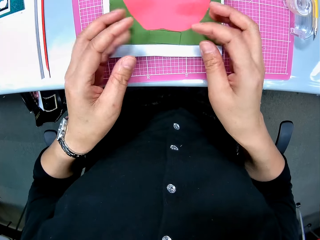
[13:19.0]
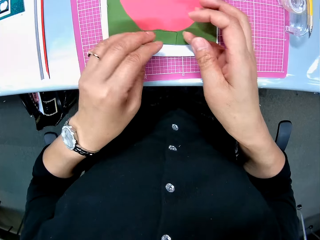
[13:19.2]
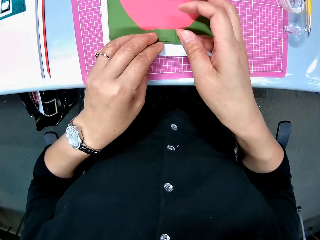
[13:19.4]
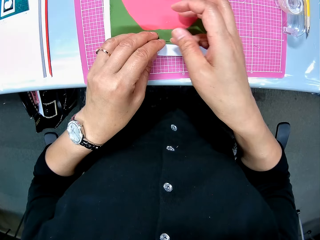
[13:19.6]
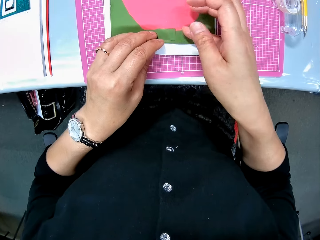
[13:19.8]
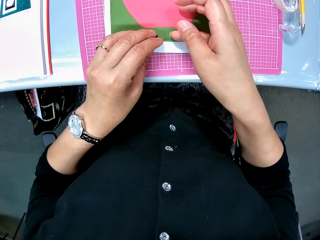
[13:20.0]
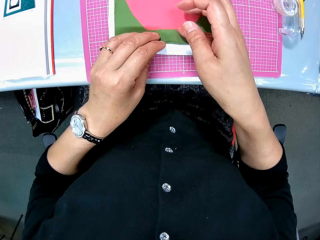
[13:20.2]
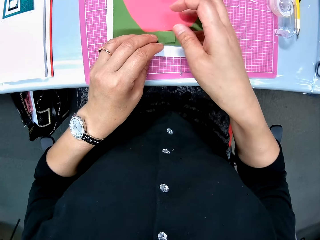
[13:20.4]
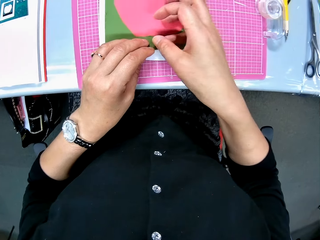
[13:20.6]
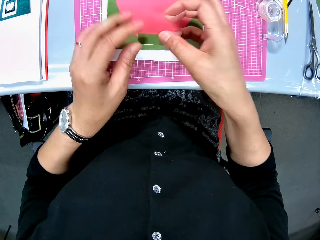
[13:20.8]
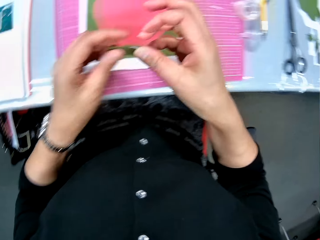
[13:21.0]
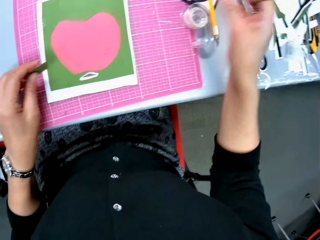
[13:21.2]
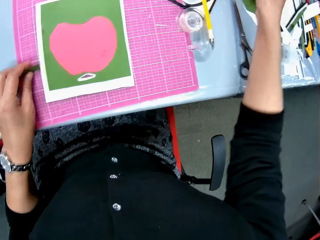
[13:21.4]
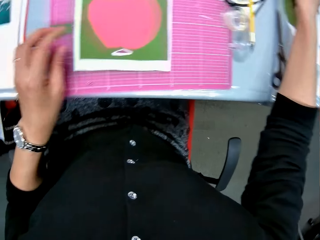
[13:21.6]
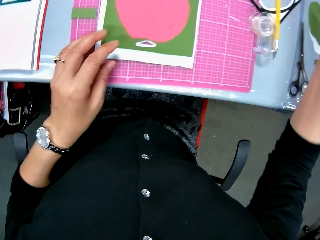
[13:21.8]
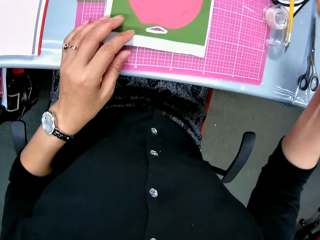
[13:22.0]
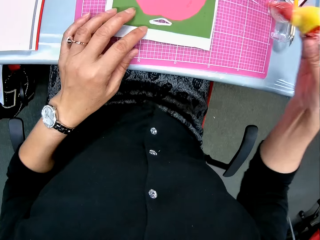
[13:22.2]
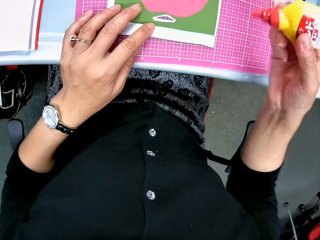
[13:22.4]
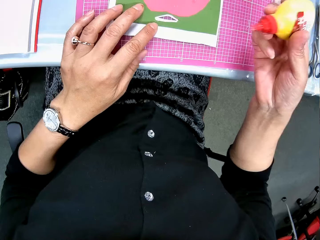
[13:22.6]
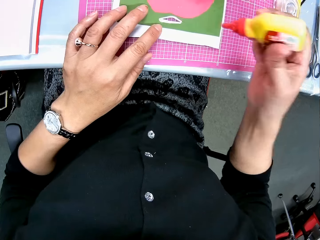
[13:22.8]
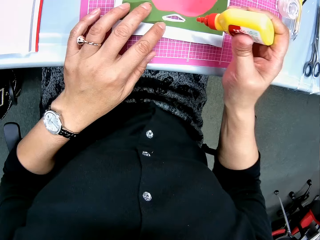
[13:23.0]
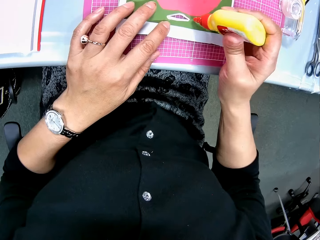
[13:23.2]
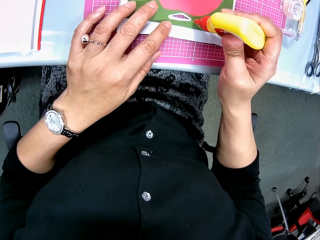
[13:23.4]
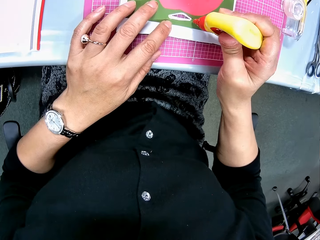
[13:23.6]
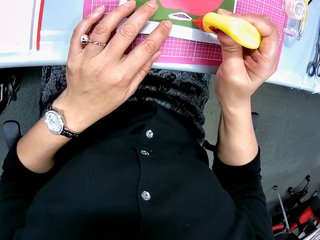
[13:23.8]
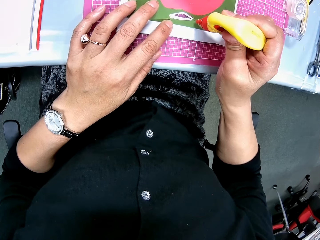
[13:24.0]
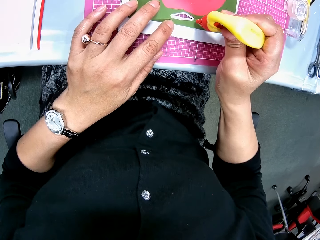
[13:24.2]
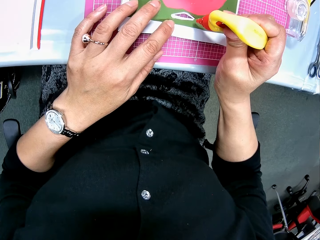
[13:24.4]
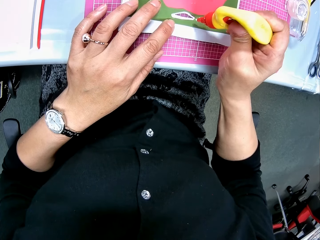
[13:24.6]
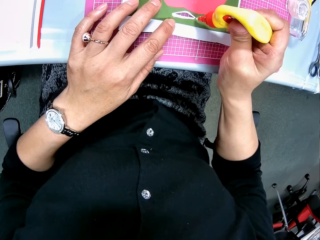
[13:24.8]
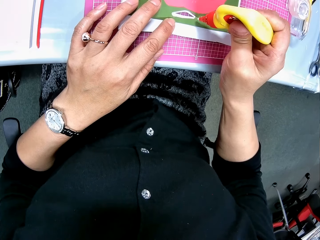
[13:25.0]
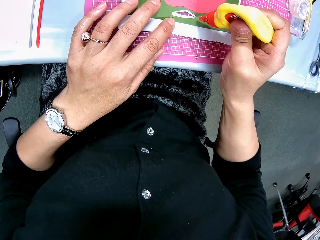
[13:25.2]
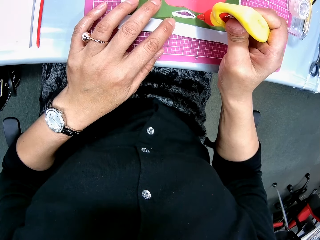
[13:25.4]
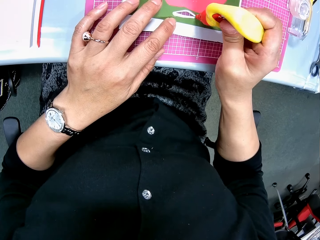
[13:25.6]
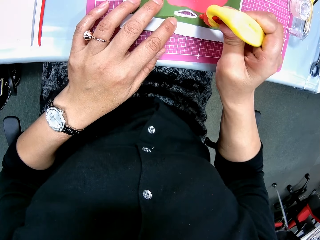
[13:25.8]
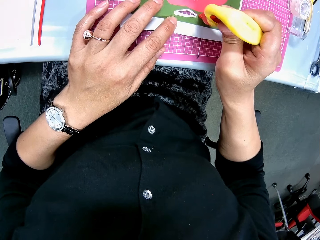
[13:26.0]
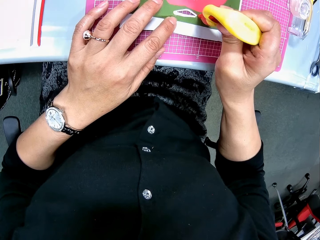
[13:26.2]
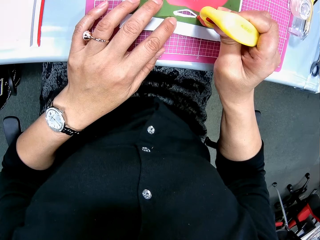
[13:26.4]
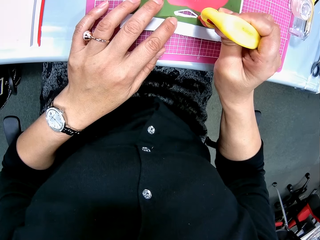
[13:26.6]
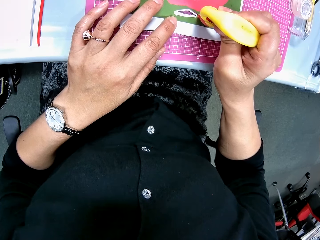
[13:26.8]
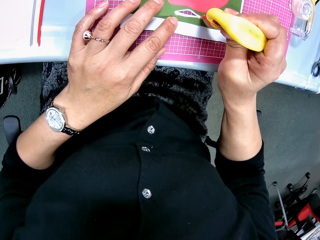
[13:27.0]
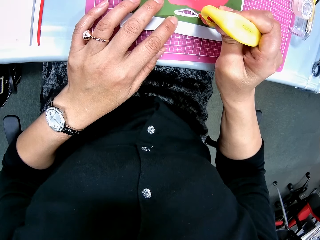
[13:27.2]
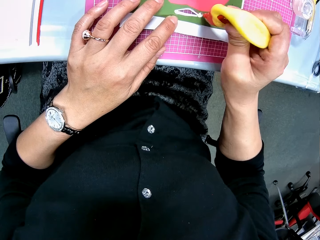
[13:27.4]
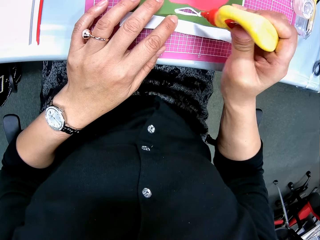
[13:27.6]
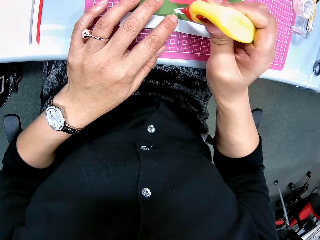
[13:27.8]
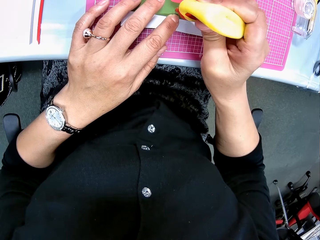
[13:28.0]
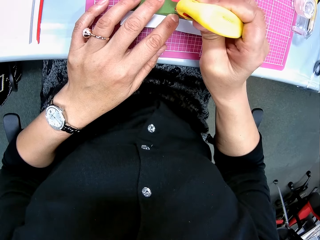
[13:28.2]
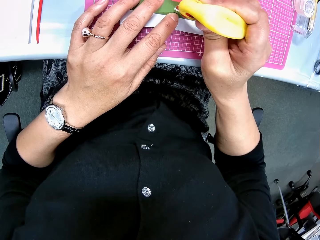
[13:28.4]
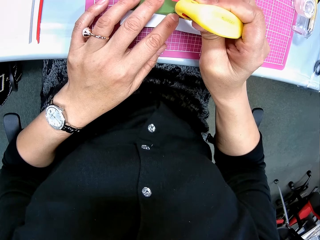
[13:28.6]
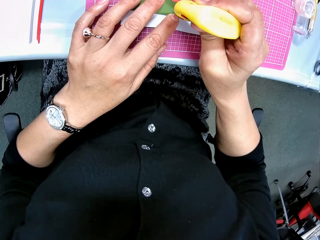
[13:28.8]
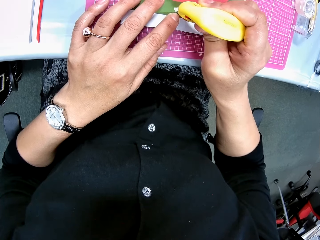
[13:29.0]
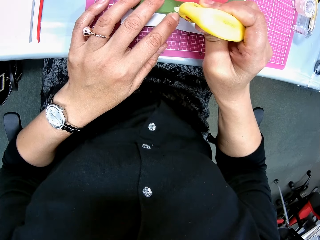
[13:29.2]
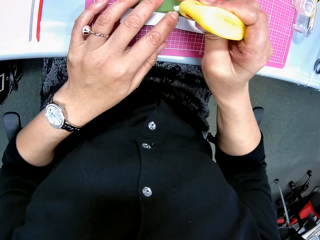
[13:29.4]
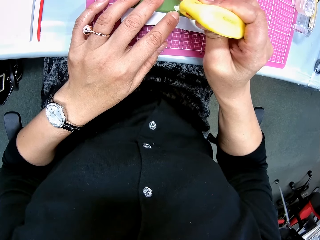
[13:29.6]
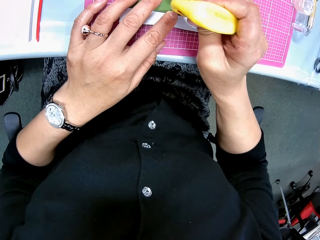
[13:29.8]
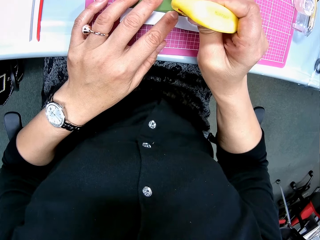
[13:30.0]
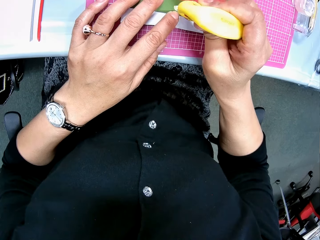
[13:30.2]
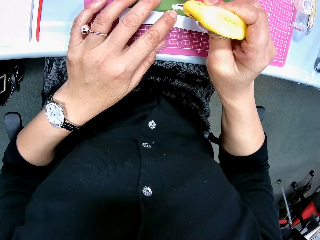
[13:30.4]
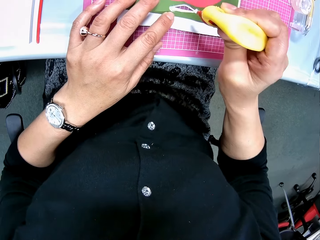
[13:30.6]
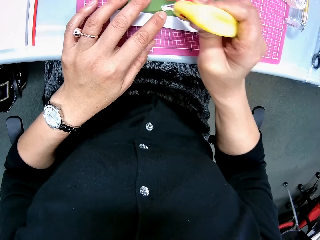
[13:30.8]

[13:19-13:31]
The camera wearer removes the small piece of paper from the art paper. They pick up the glue from the table. They apply the glue on the art paper.

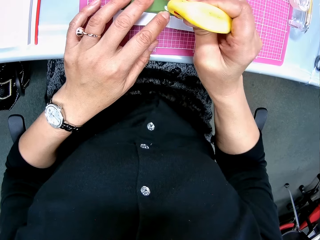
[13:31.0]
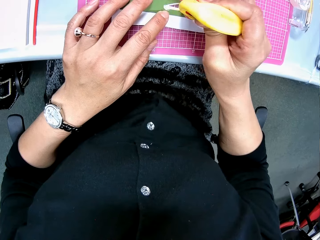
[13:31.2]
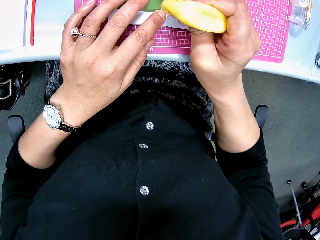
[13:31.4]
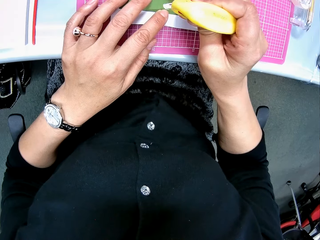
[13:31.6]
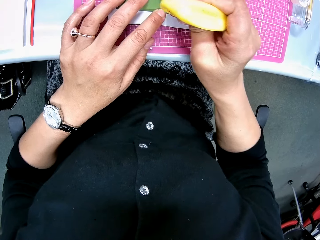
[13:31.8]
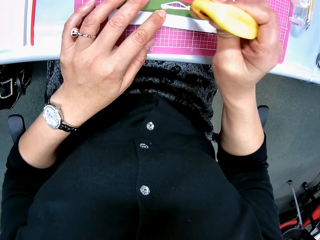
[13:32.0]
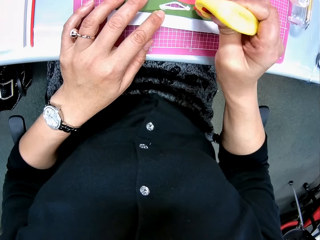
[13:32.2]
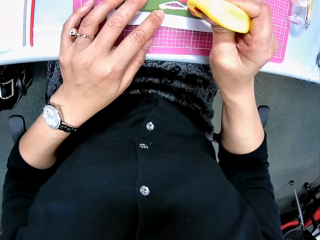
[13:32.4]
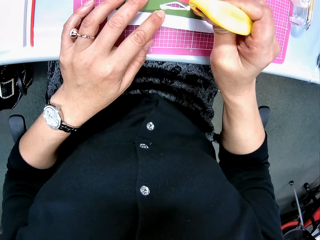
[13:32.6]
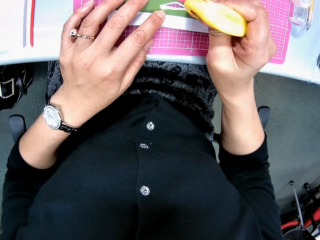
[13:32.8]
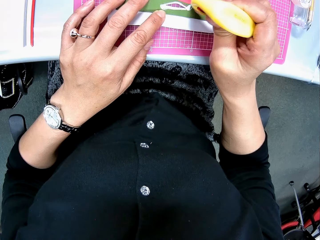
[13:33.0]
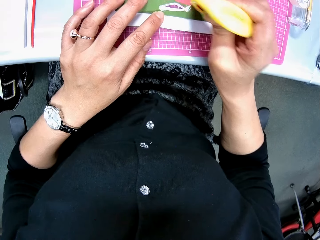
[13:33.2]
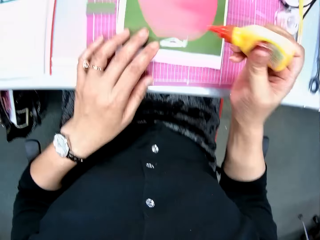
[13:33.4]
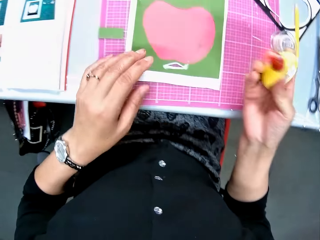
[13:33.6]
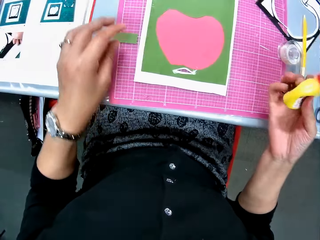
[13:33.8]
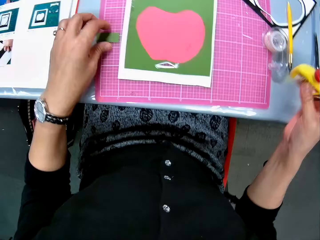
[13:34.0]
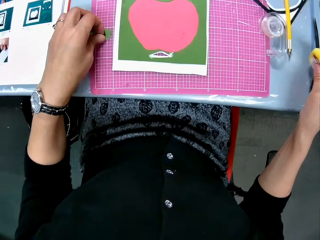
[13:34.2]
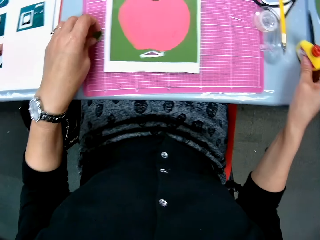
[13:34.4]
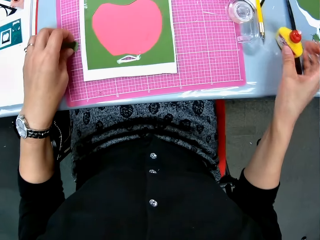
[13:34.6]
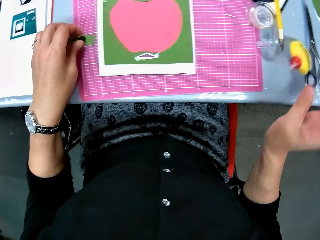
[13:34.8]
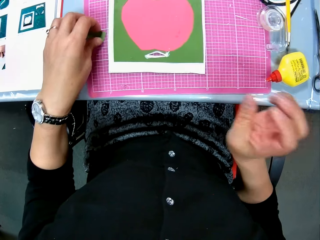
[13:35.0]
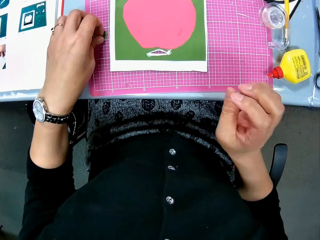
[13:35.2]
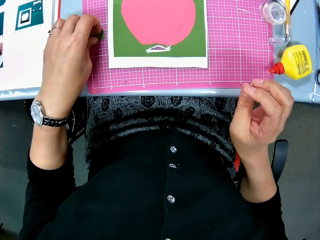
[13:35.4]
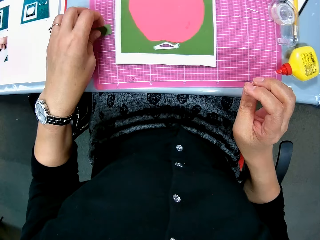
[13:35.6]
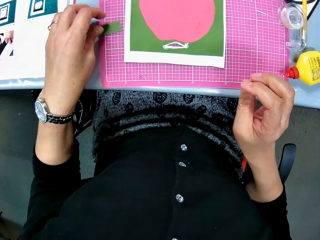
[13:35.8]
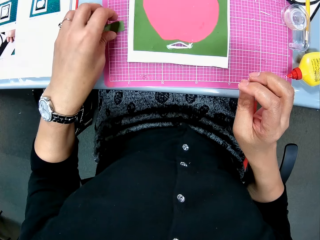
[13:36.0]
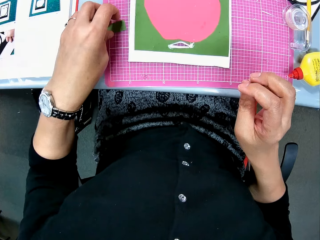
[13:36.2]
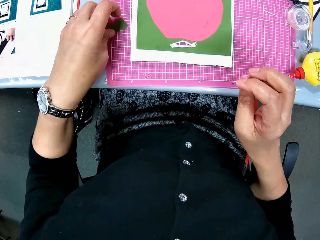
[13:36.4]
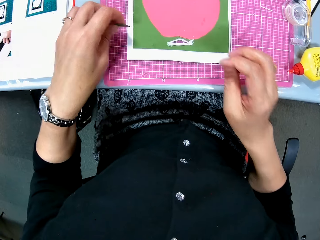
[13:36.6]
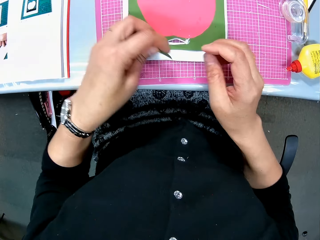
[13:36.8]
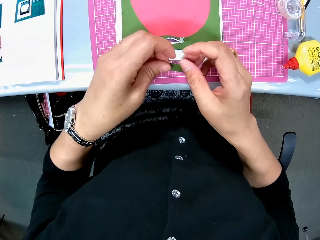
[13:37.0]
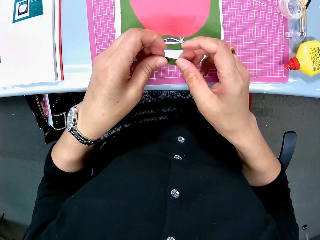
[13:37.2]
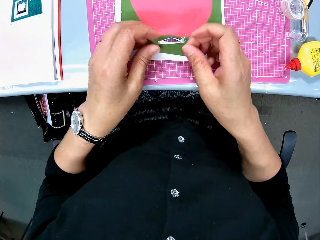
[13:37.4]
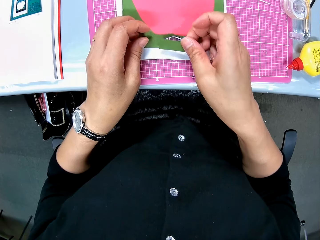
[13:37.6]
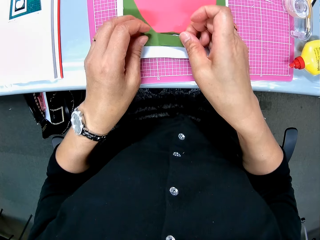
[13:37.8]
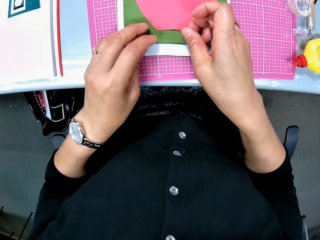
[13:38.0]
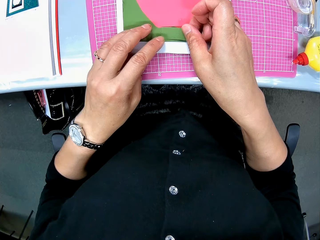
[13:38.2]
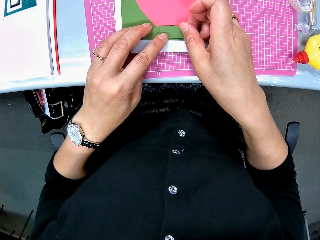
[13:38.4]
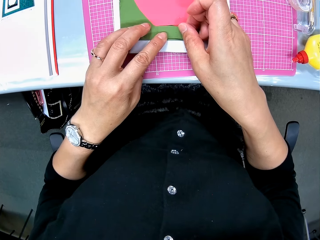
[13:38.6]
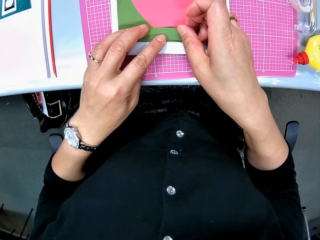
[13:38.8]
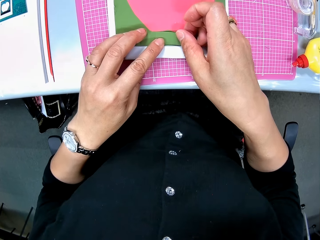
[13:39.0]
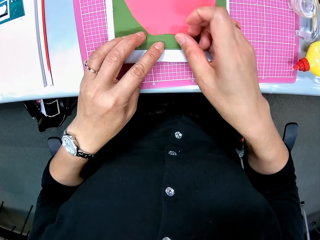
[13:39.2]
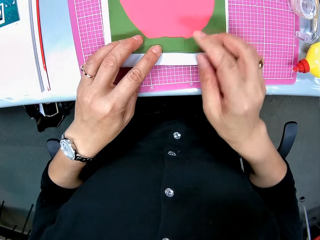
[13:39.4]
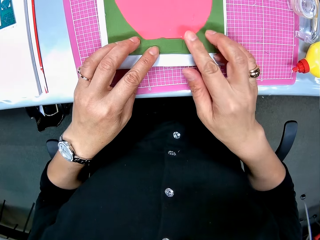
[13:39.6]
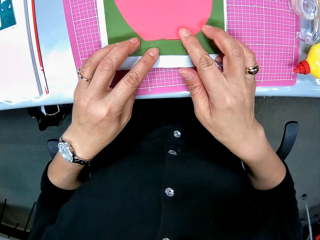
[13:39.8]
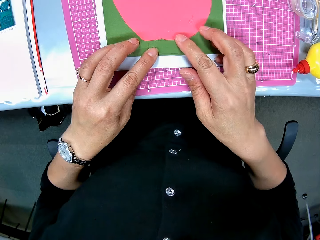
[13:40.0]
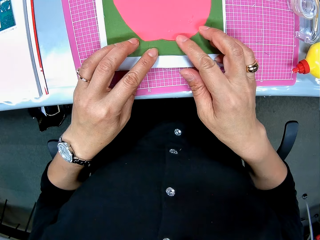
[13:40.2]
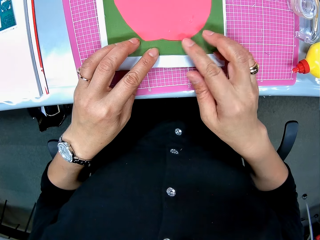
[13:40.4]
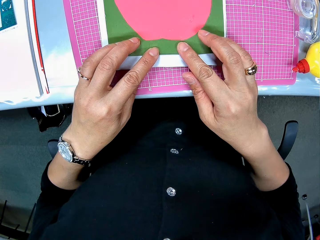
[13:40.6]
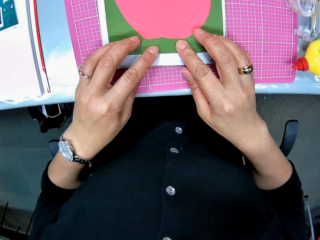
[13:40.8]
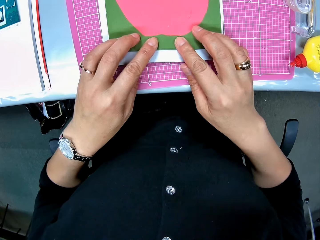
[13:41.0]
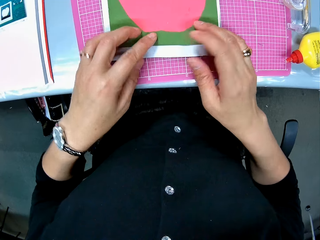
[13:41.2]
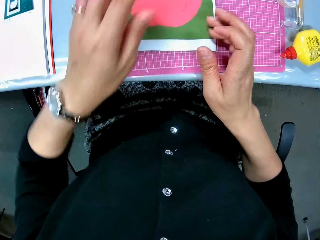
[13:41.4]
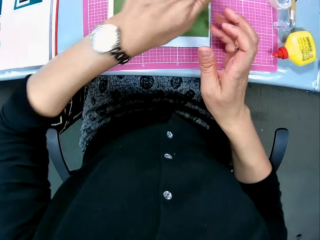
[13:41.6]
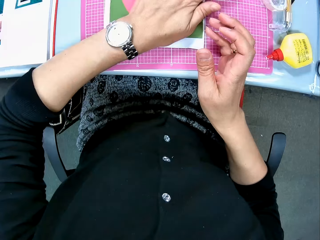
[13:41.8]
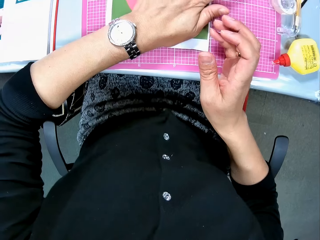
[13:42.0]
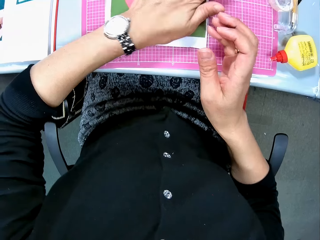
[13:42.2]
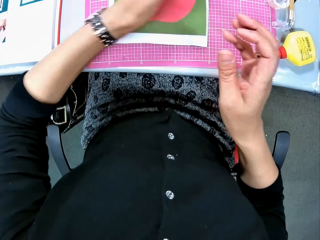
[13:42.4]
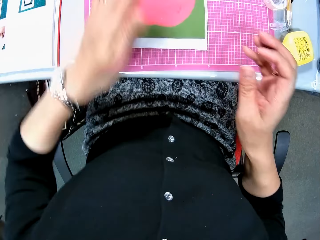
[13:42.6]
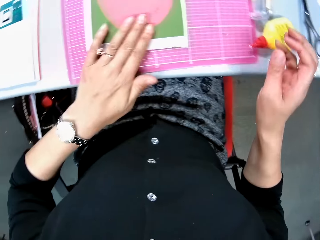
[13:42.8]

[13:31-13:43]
The camera wearer picks up the small piece from the pink sheet with her left hand. She drops the glue on the table. She places the small piece of paper on the art paper. She applies pressure on the small piece of paper with both hands.
